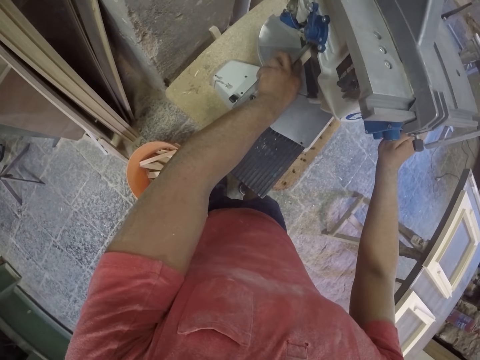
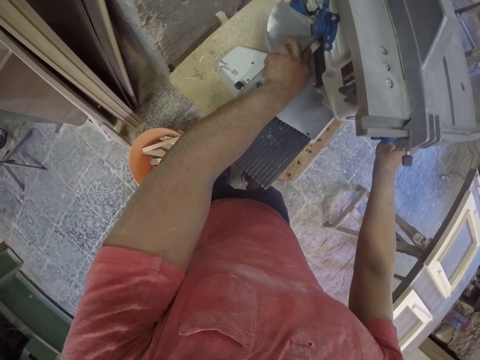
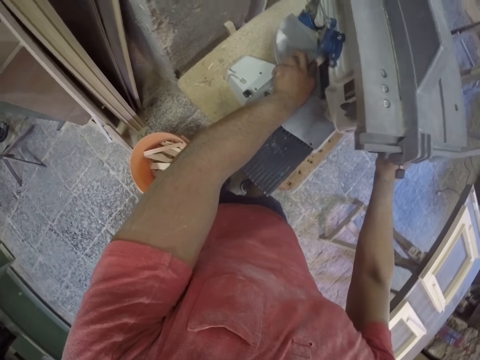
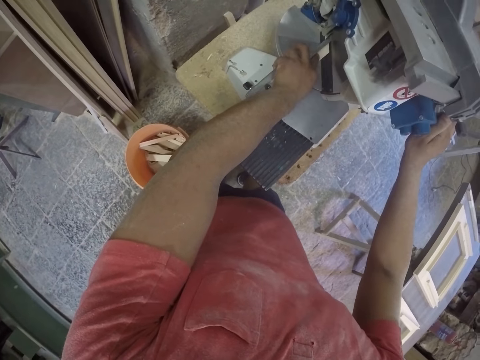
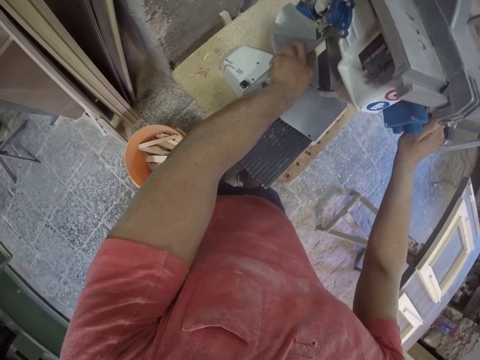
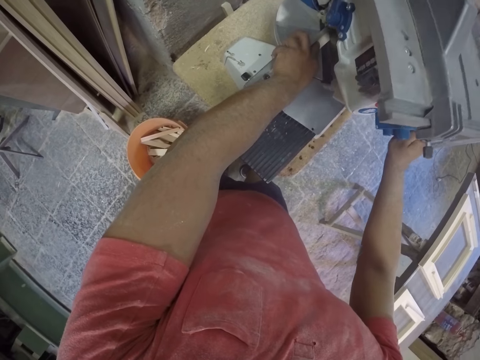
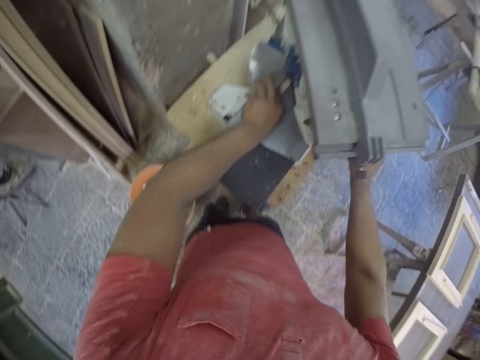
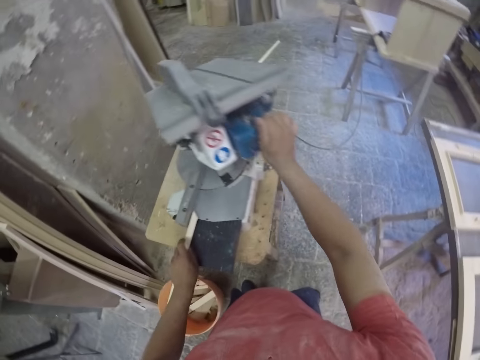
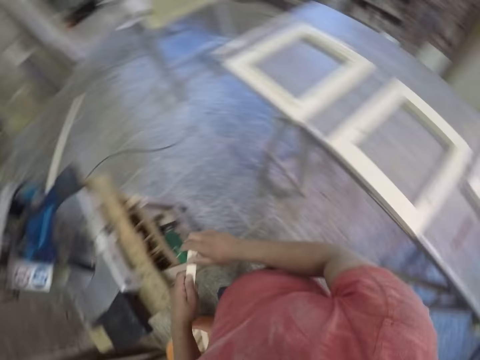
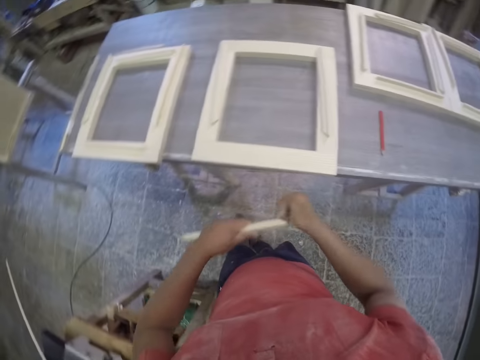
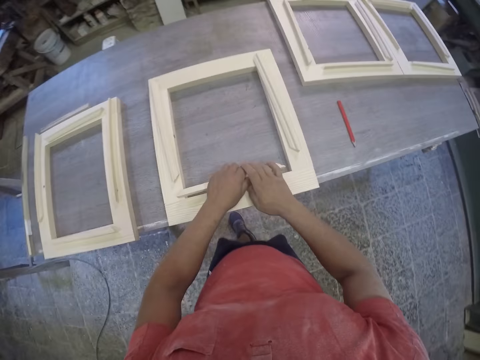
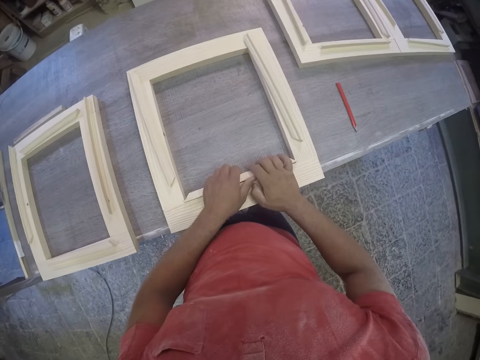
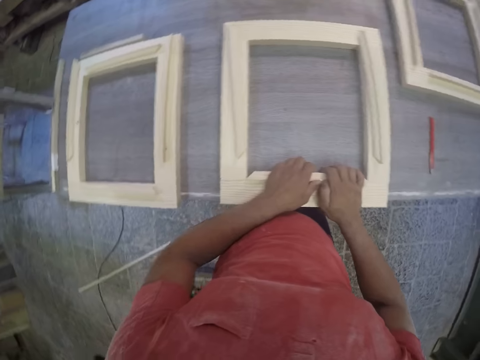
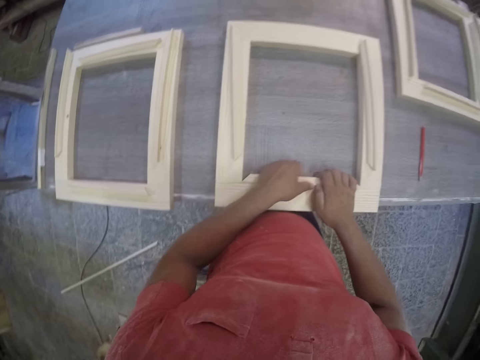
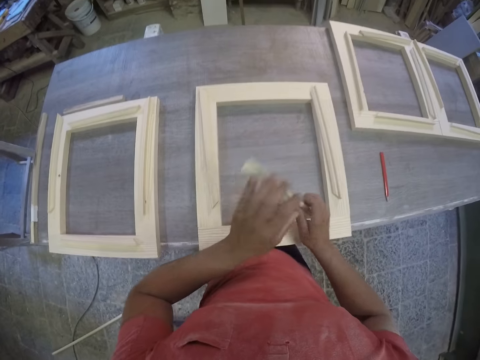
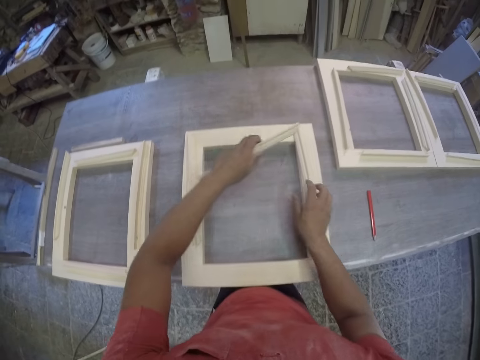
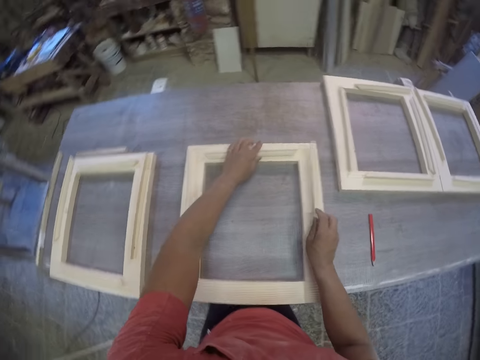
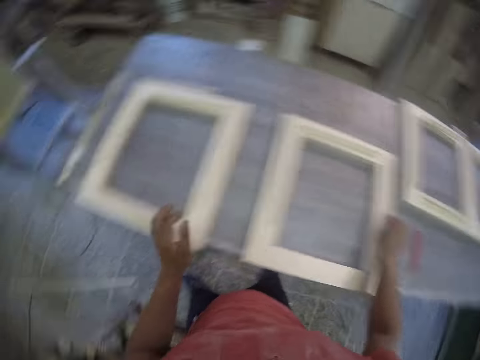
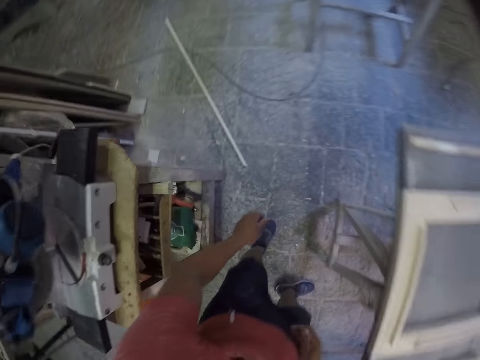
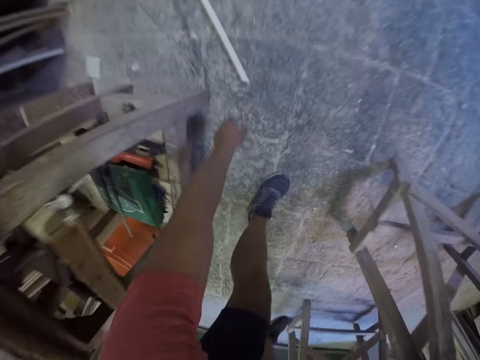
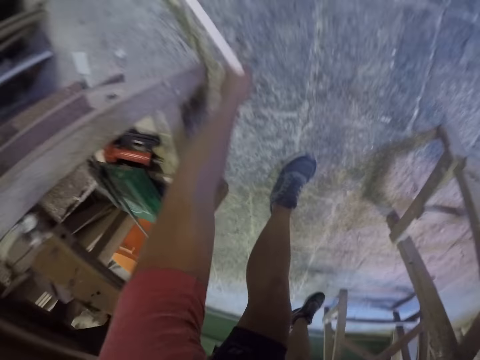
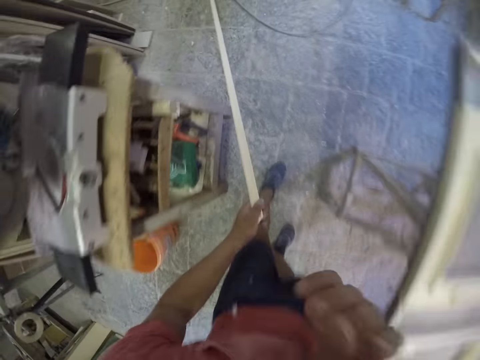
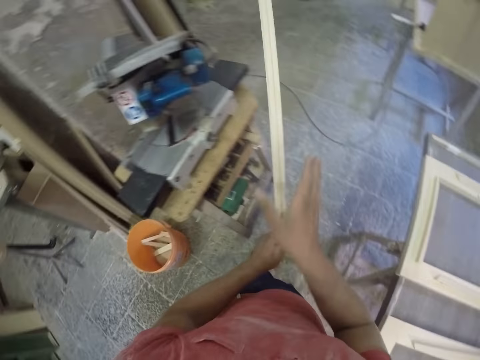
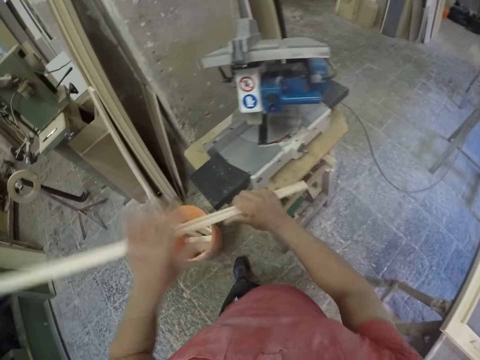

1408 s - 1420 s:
The camera wearer fits a frame piece in the main frame. They pick up a piece of wood.

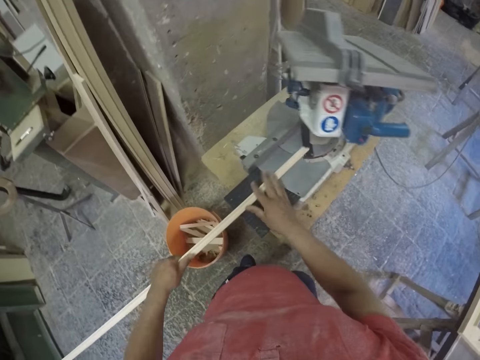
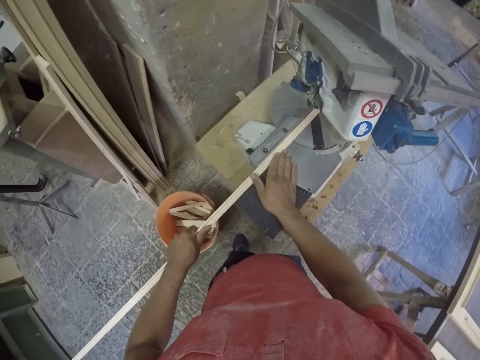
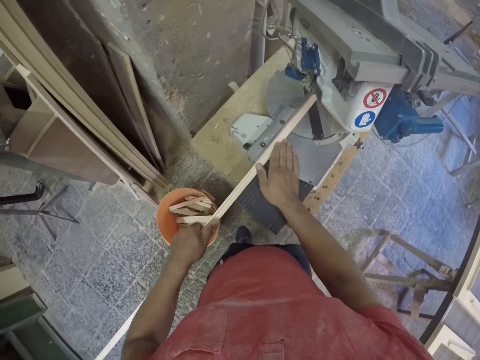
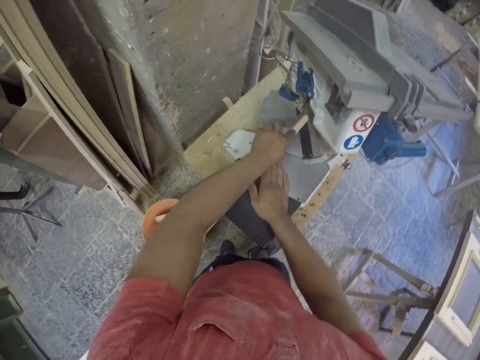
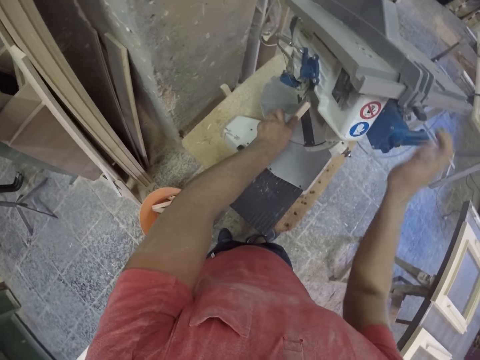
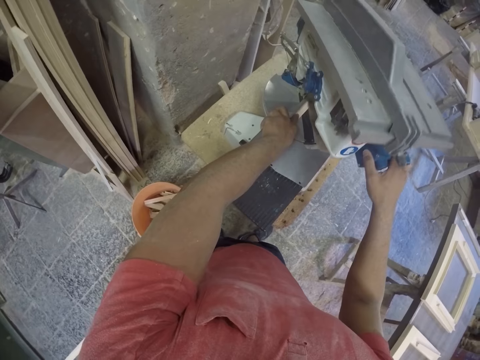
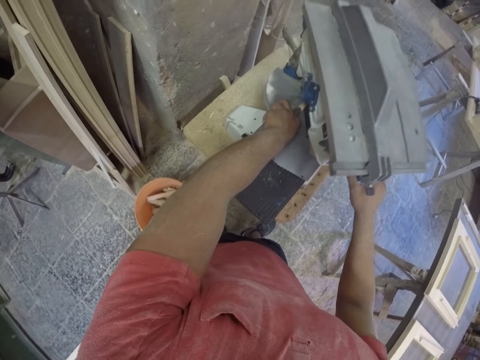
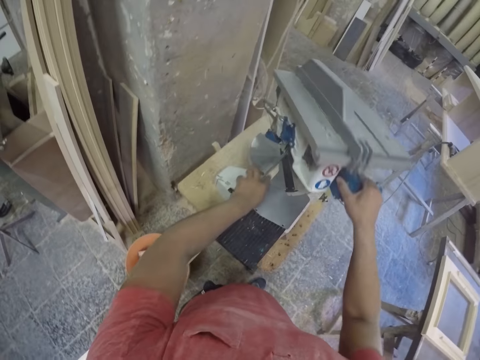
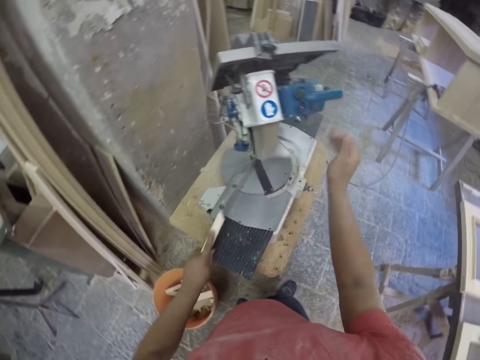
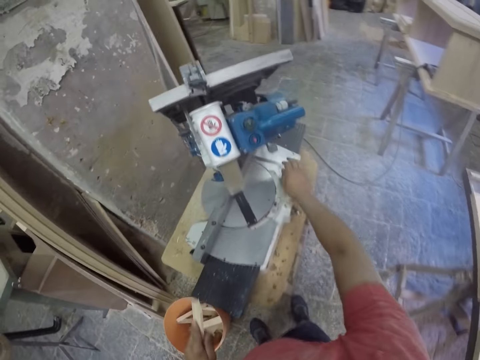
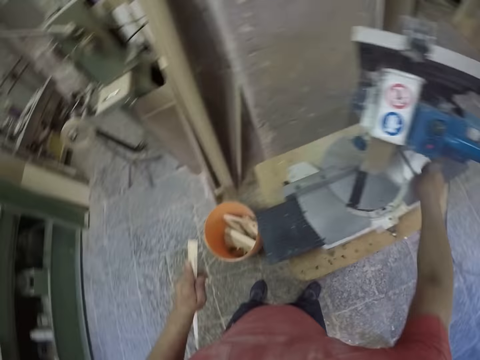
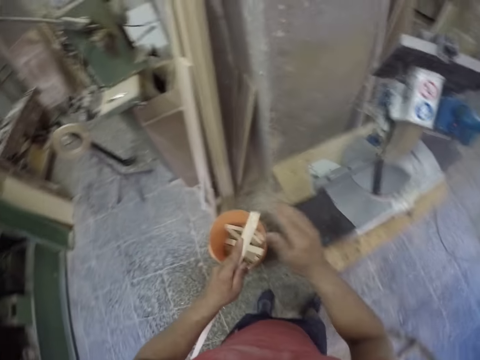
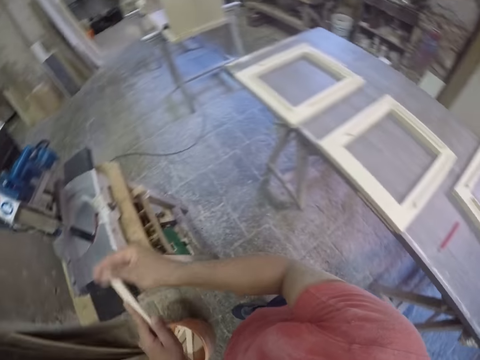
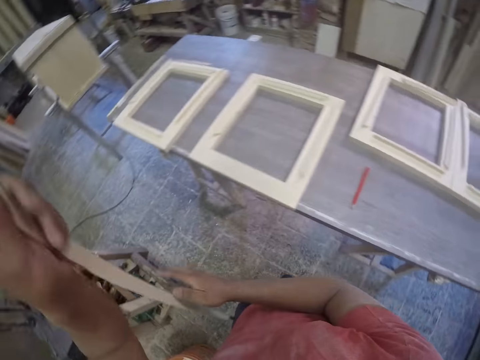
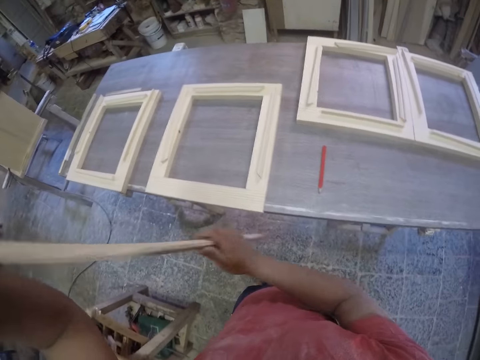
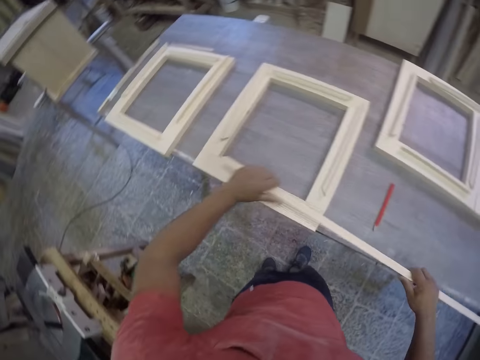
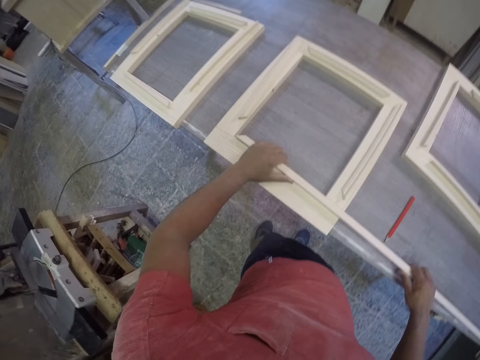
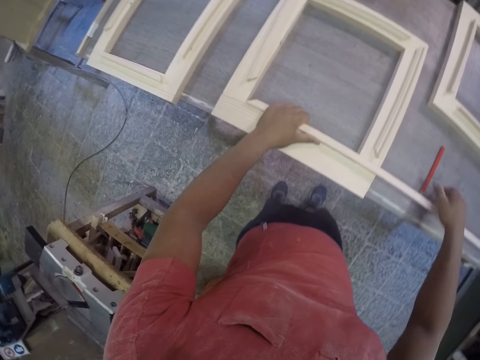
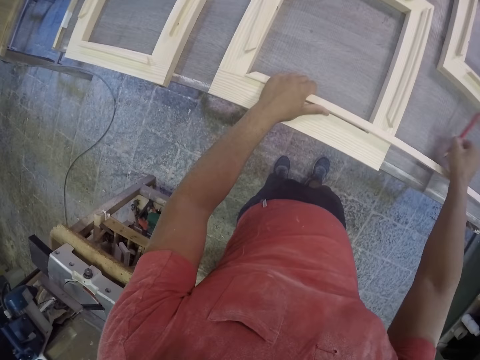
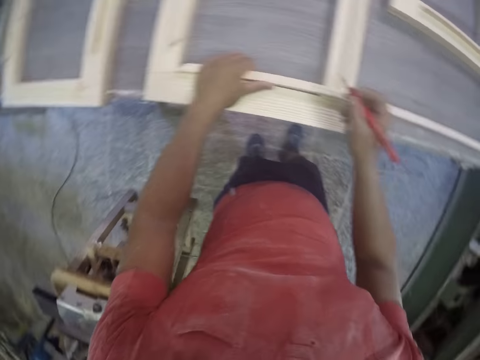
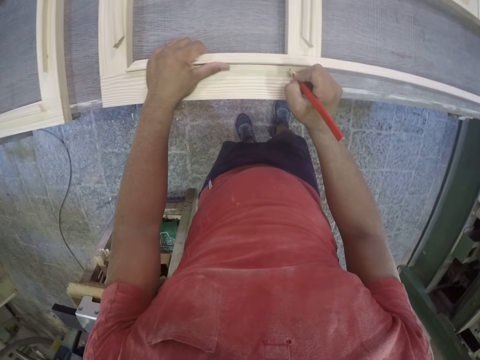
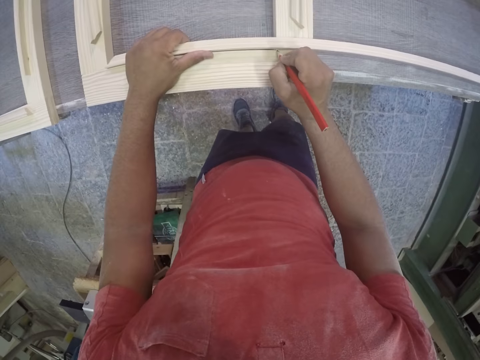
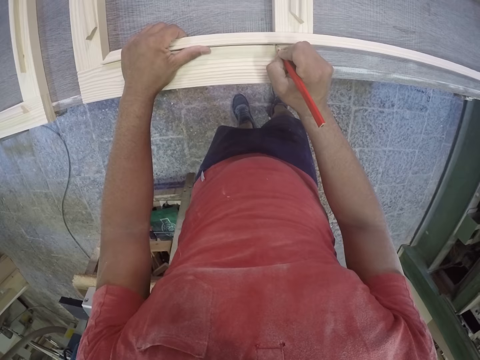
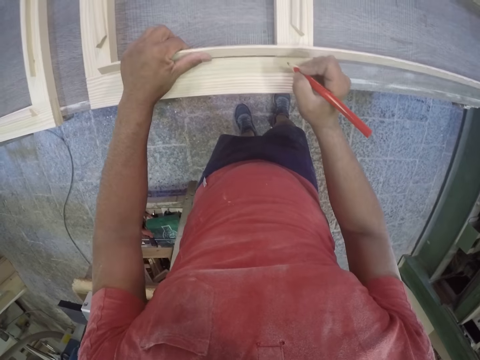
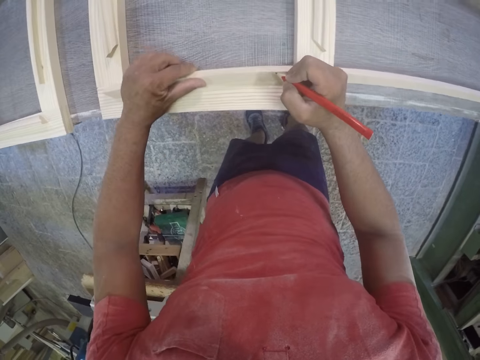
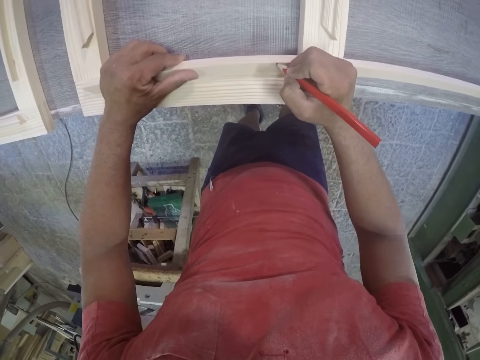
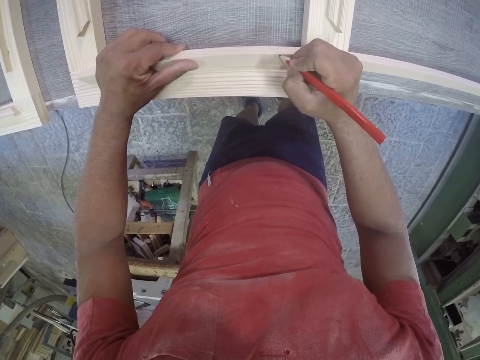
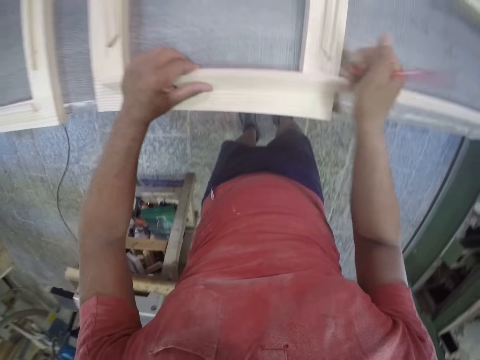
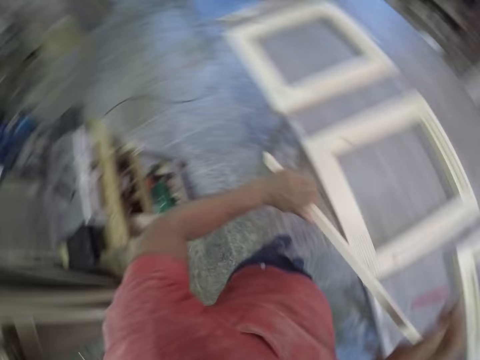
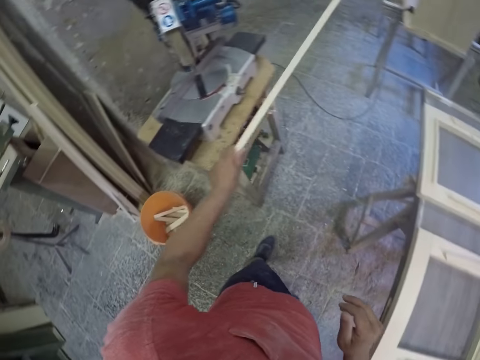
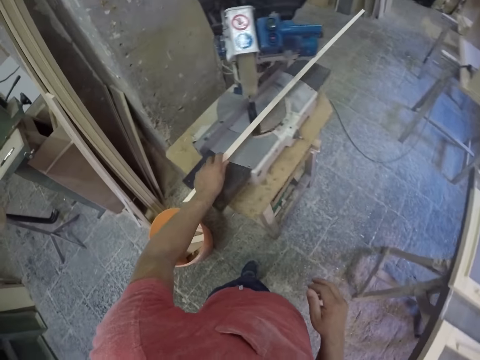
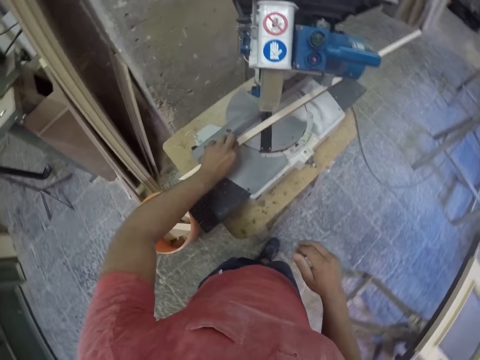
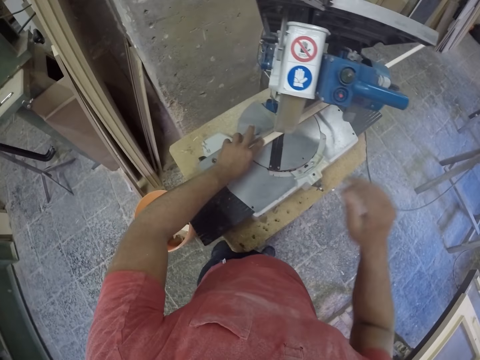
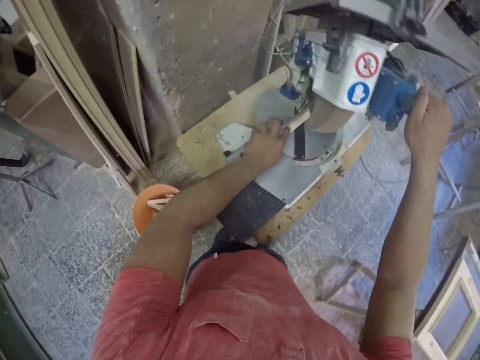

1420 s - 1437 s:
The camera wearer places a piece of wood on the cutting machine or chop saw. They press the machine to cut the piece of wood. They pick a piece of wood and drop the piece of wood in the dust bin. They try to fix a piece of wood to the frame. They pick up a pencil. They mark a timber with the pencil. They place a piece of wood on the cutting machine.
